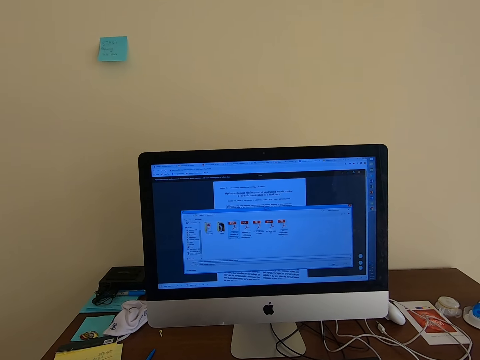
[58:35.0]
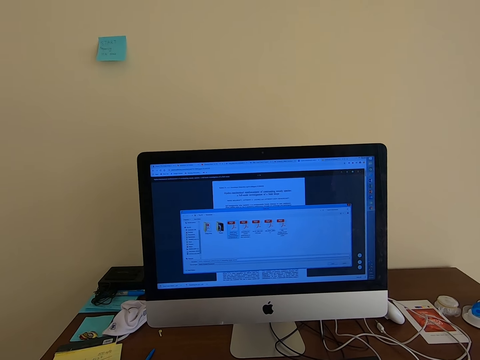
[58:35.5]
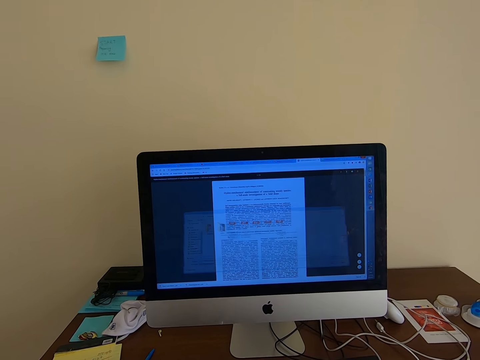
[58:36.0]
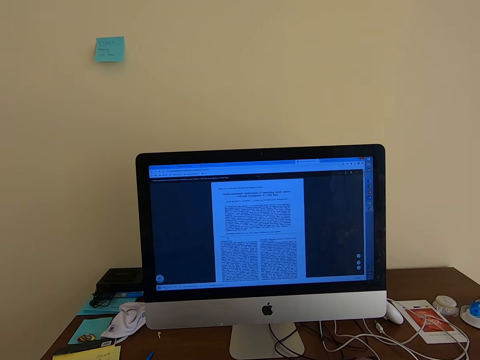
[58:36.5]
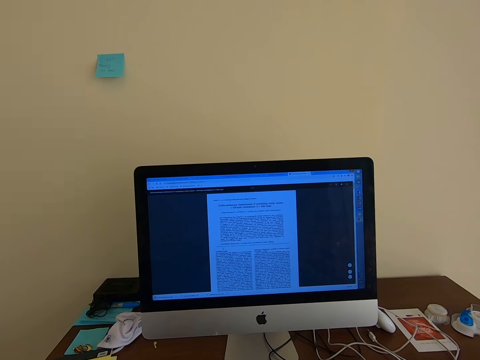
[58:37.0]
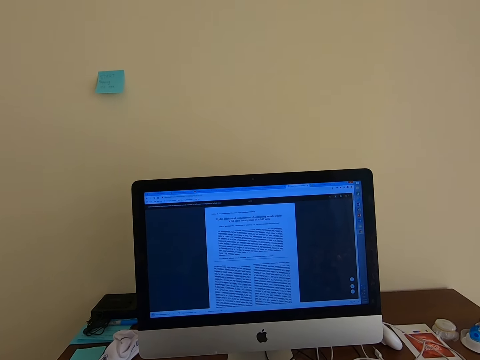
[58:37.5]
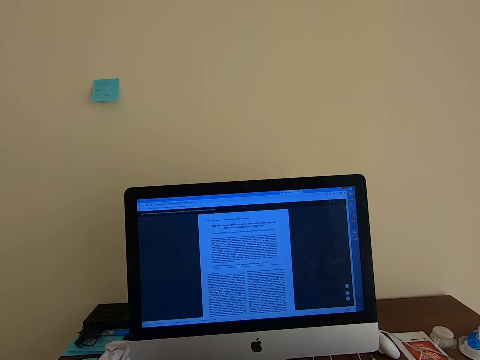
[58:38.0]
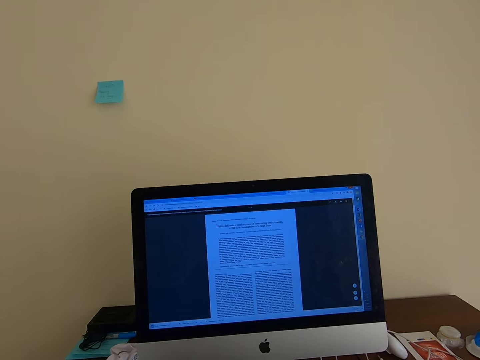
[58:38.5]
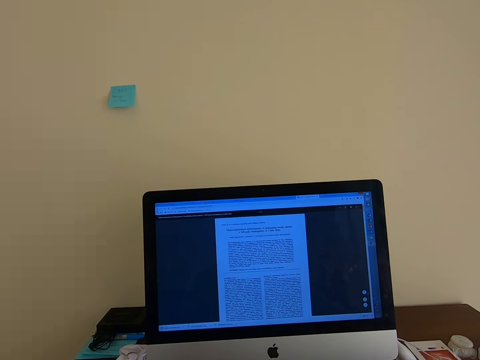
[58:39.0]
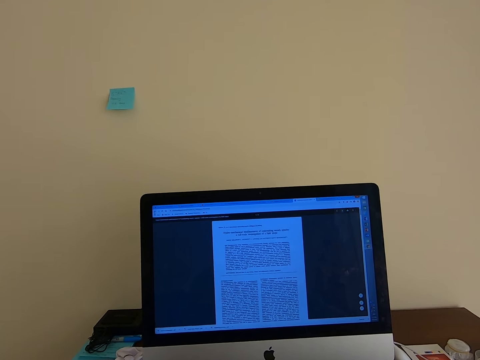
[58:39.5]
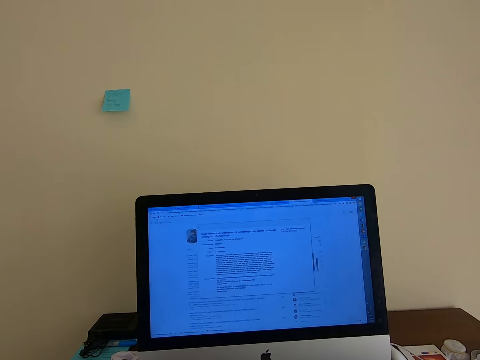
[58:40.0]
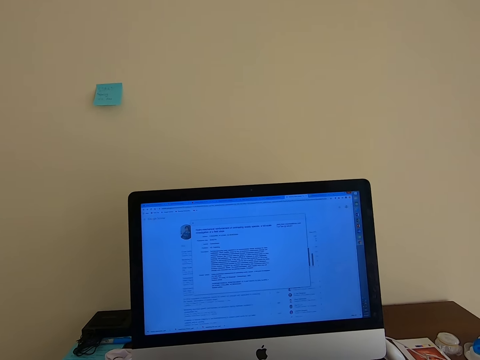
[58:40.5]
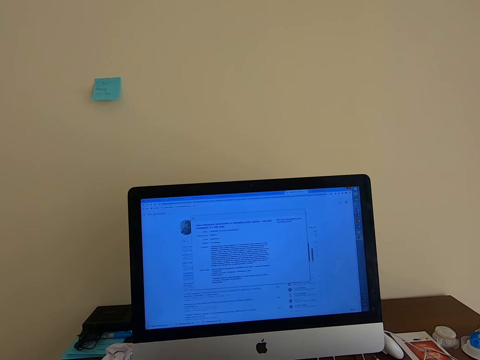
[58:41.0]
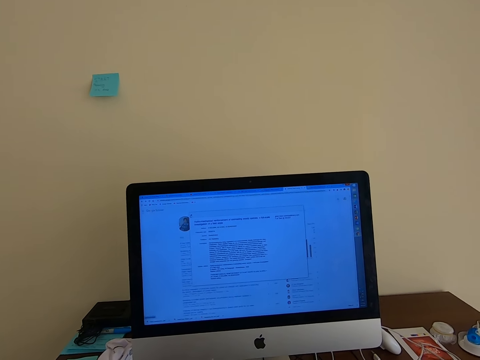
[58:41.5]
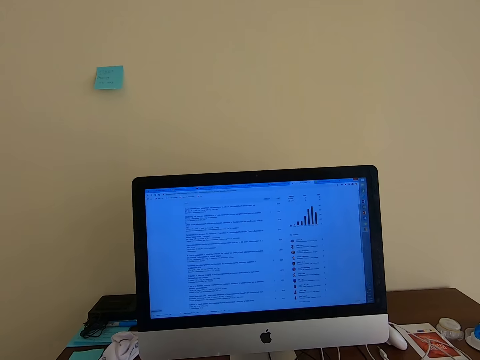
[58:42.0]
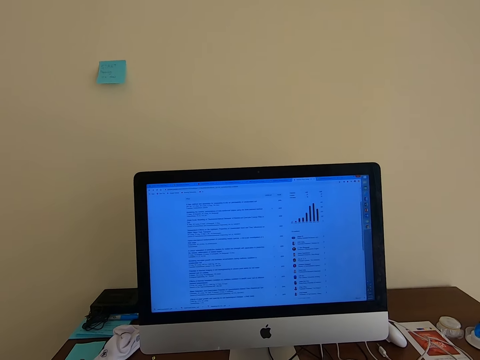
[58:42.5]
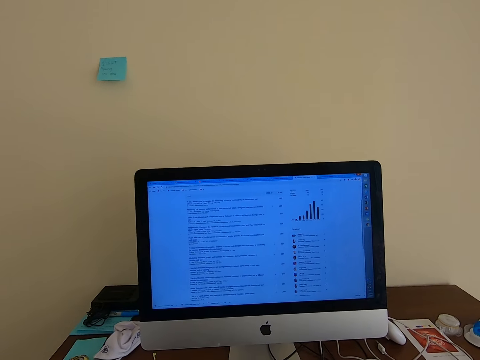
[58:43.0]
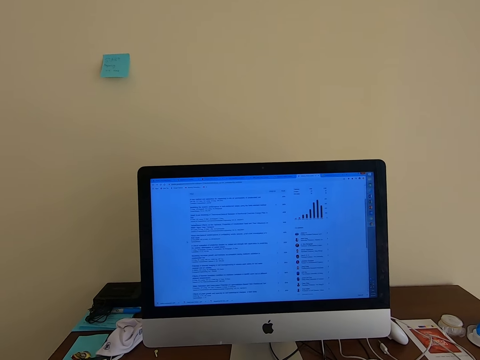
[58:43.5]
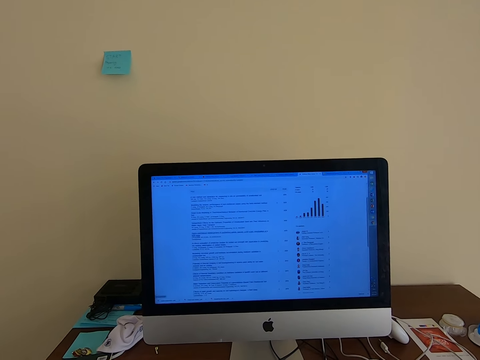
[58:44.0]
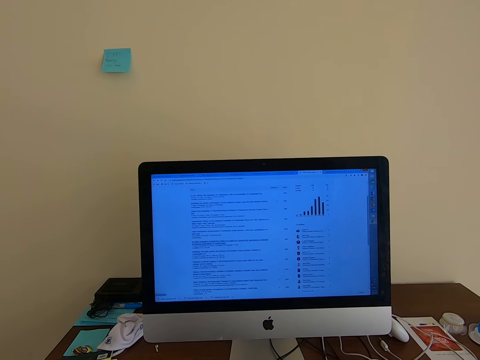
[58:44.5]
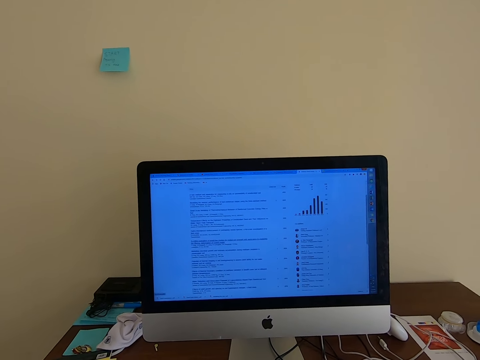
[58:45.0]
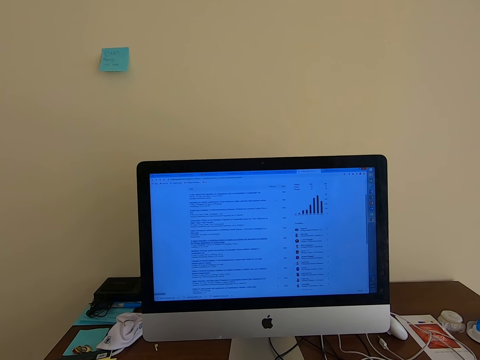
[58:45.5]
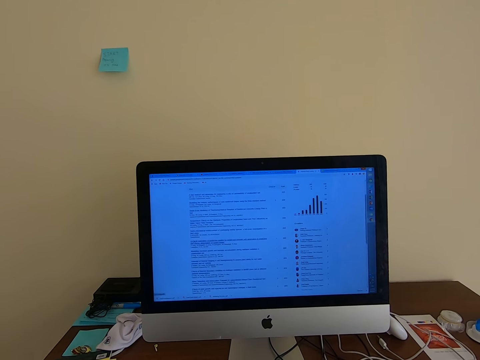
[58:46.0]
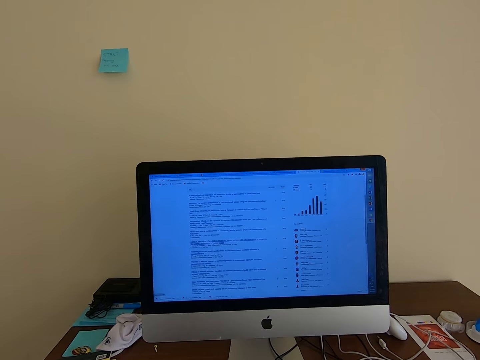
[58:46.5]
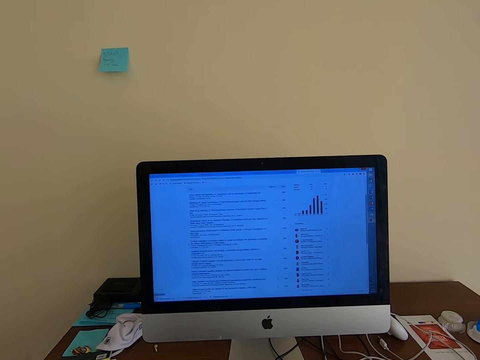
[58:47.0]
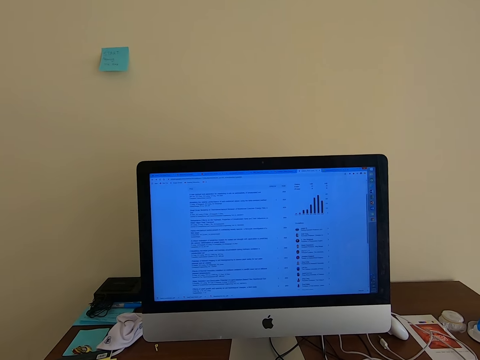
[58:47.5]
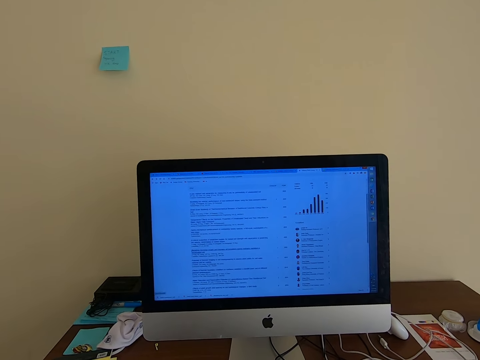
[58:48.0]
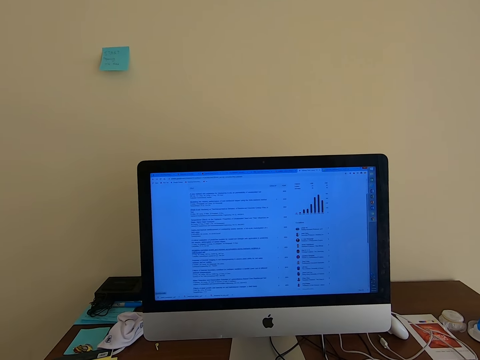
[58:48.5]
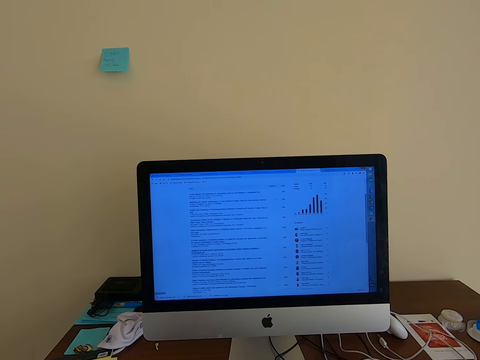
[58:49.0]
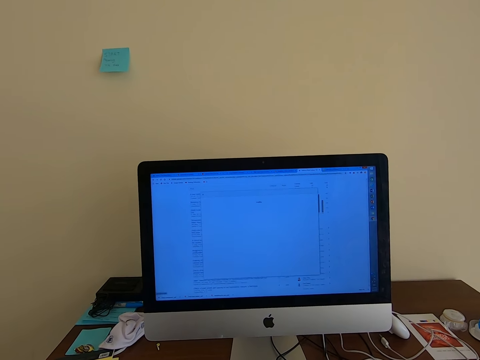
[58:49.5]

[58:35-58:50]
The camera wearer scrolls the computer.

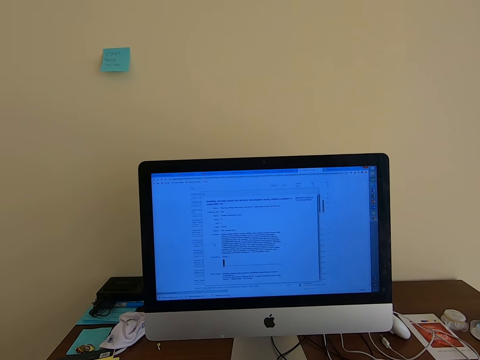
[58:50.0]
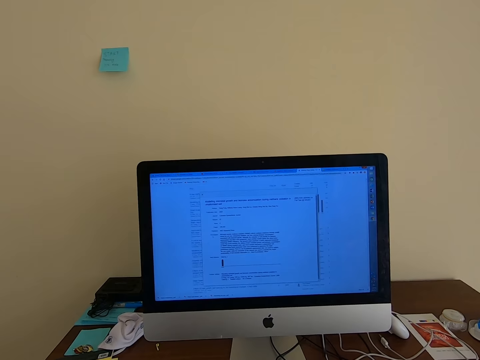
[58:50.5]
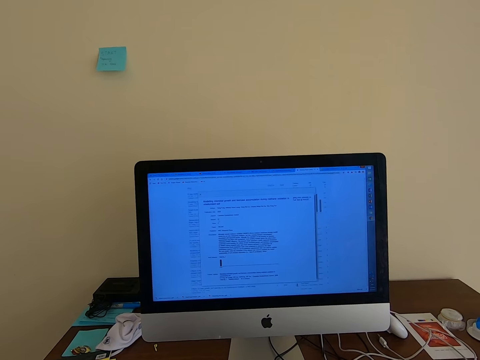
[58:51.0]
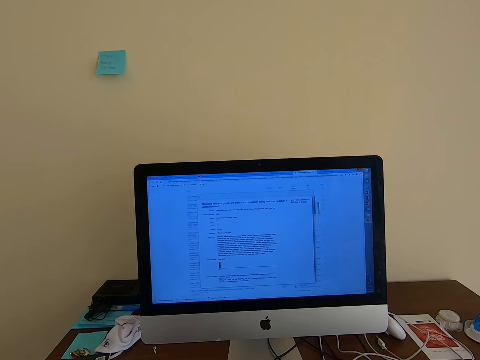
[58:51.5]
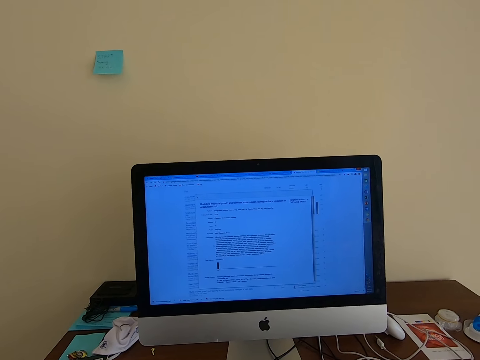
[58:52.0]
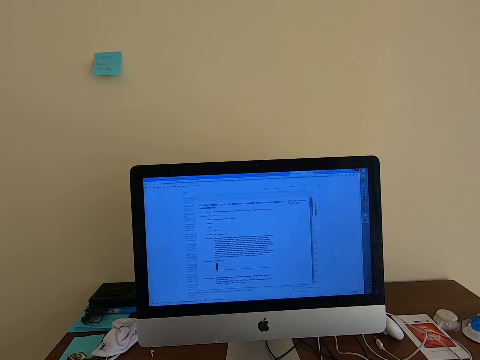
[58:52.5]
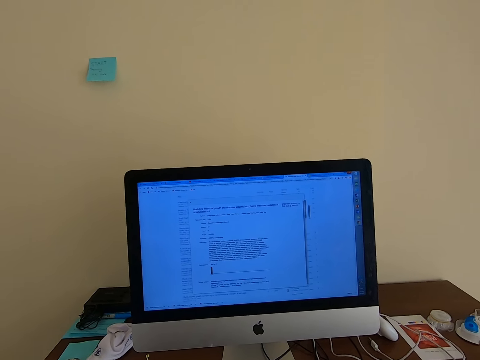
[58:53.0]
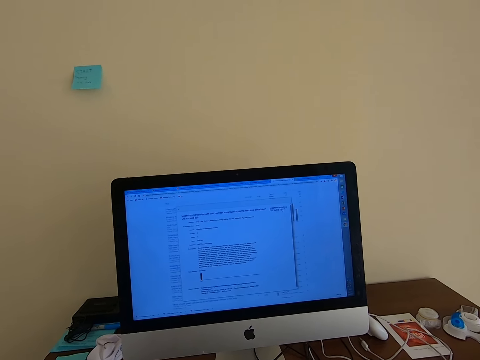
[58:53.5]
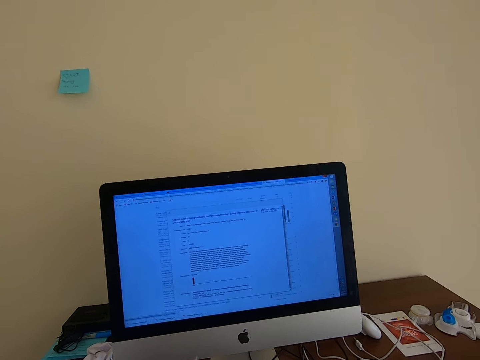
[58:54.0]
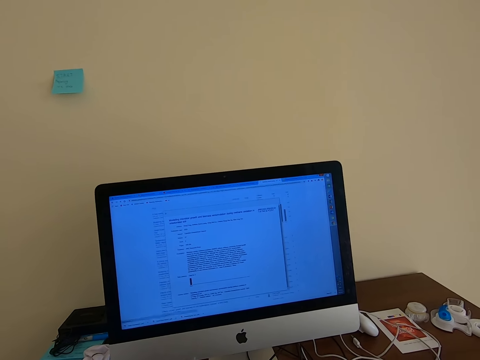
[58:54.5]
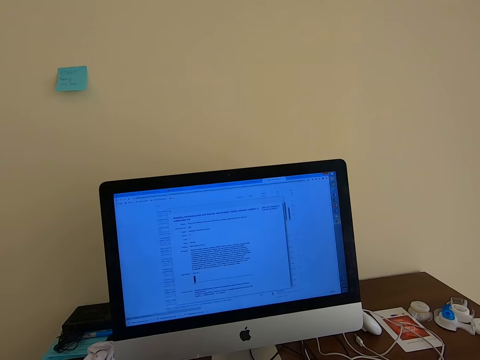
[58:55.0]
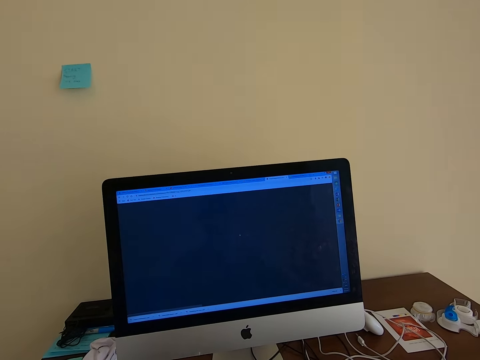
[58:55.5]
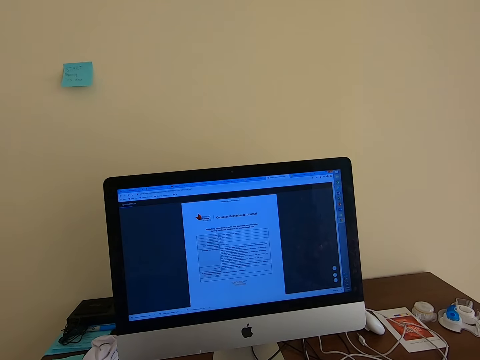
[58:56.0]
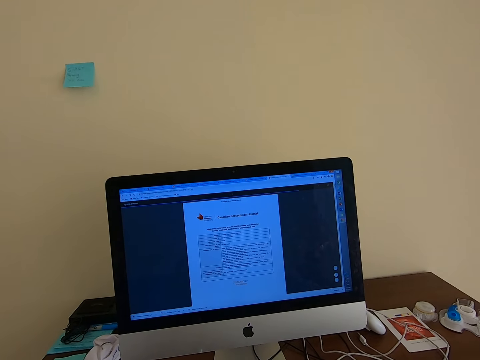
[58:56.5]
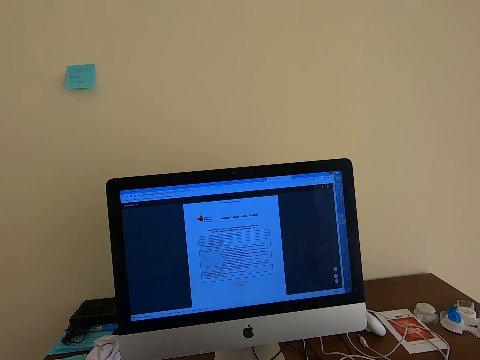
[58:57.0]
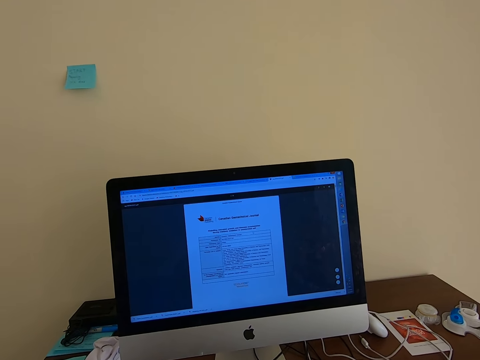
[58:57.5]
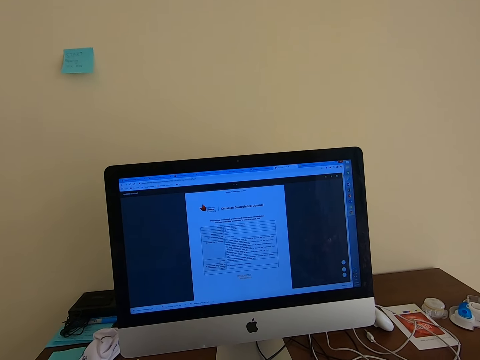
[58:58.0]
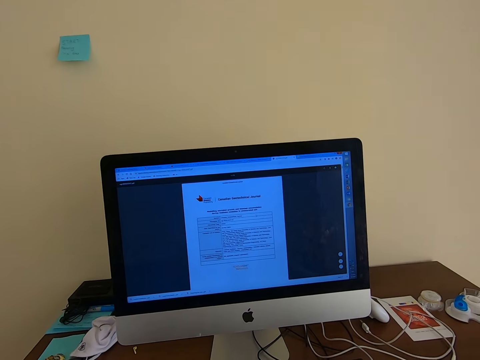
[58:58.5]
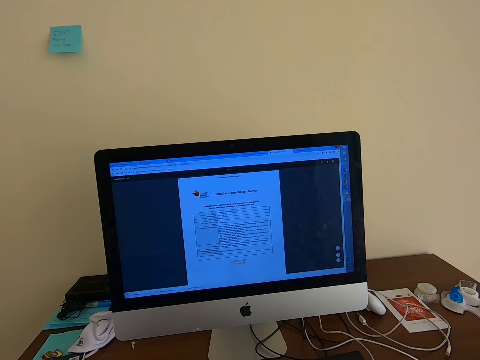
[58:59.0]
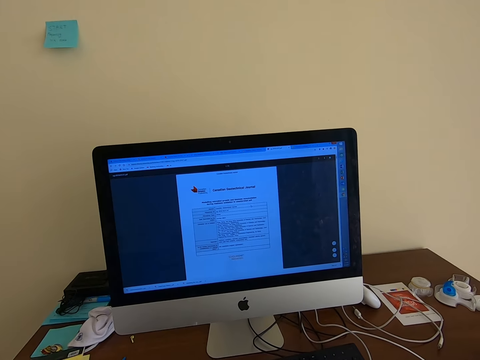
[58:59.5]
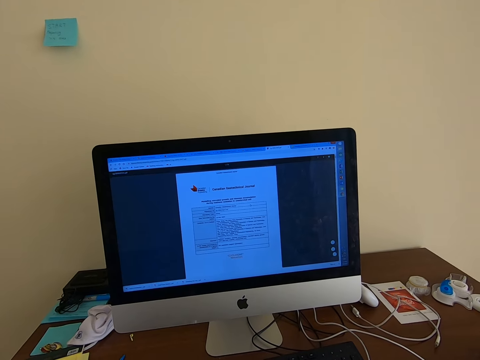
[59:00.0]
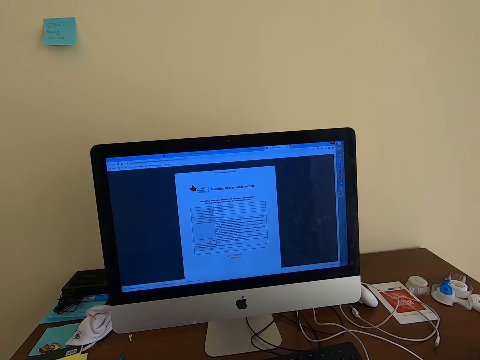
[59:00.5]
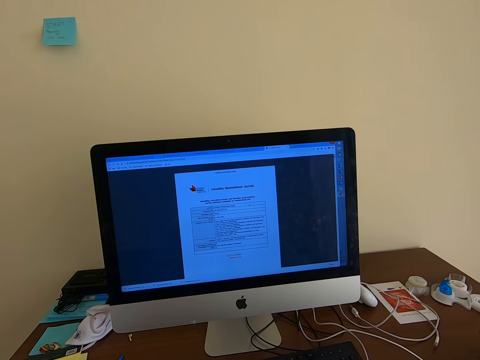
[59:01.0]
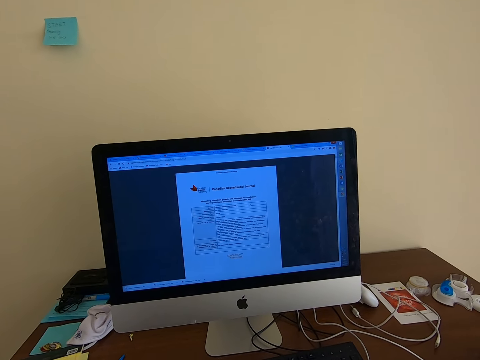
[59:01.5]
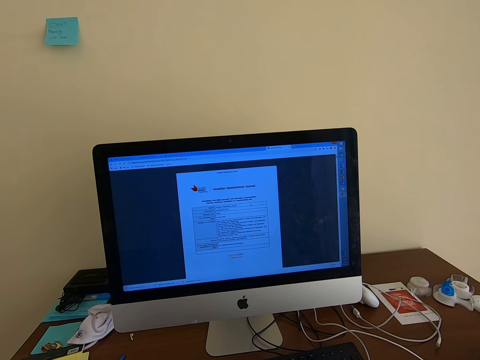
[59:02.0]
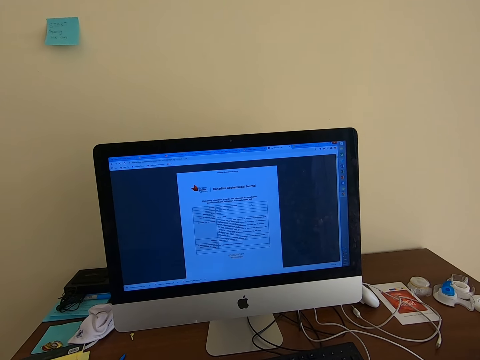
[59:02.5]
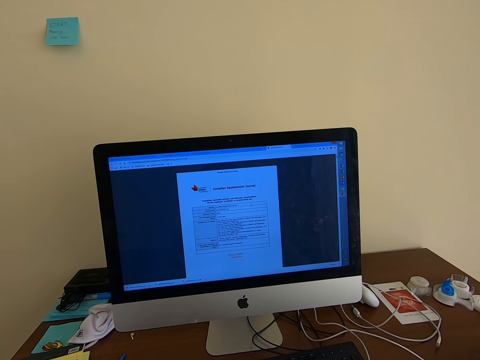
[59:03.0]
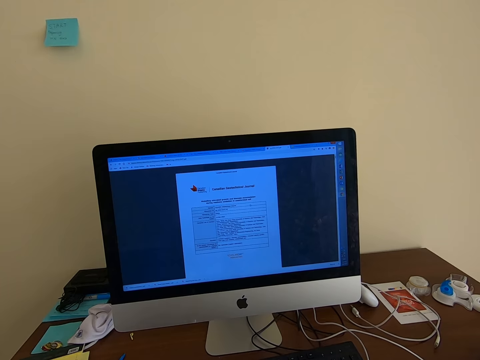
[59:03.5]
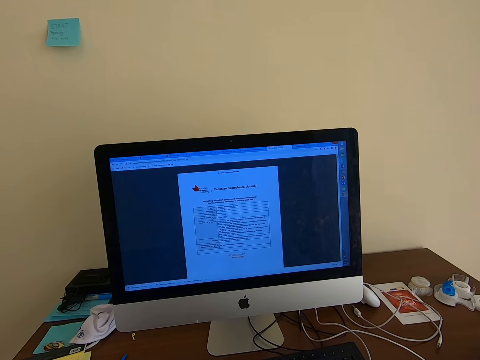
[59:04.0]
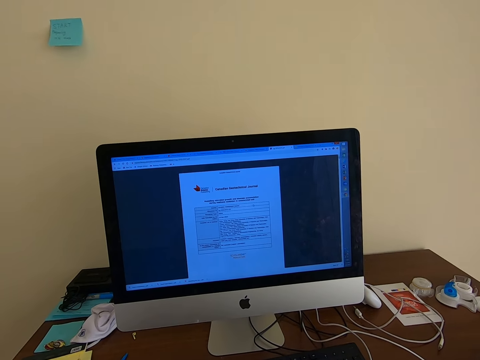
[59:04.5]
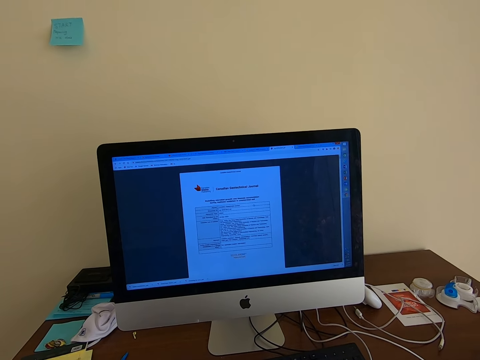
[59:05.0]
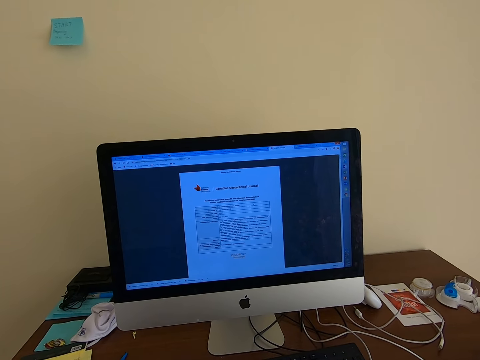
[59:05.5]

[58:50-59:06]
The camera wearer opens a new document in the desktop computer and looks at the computer.
